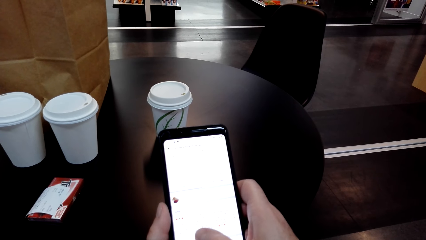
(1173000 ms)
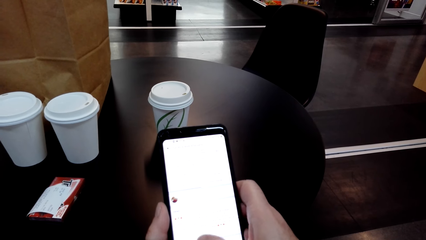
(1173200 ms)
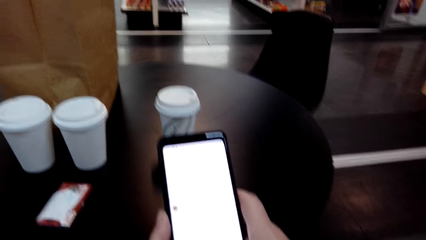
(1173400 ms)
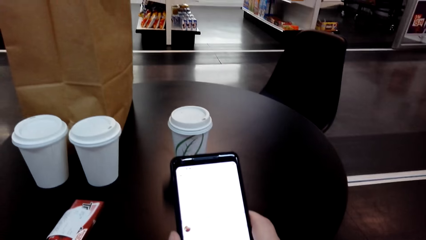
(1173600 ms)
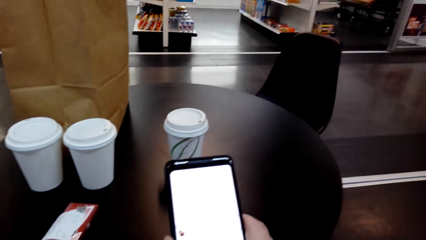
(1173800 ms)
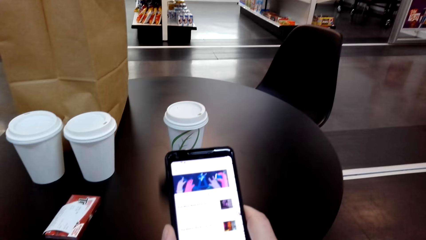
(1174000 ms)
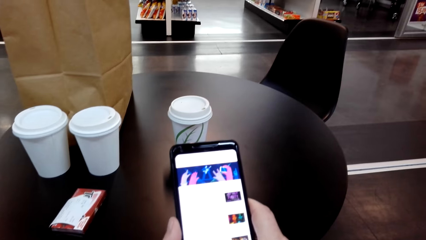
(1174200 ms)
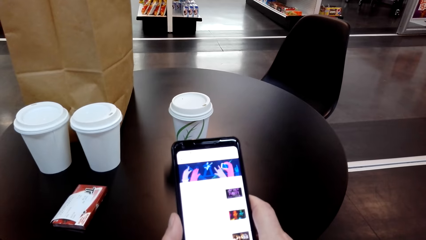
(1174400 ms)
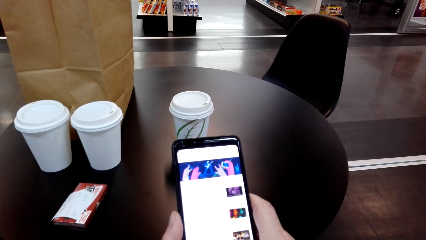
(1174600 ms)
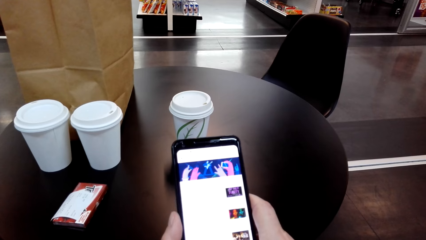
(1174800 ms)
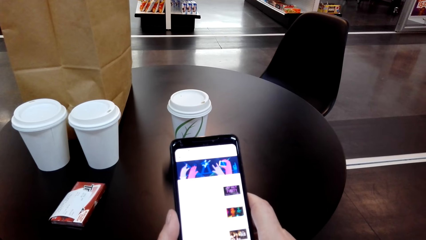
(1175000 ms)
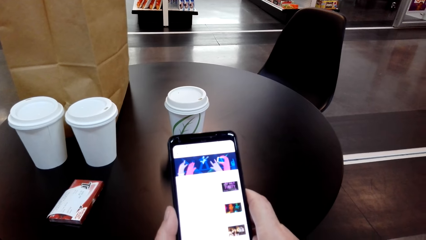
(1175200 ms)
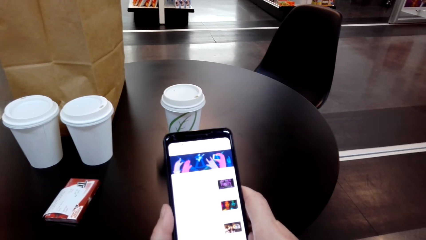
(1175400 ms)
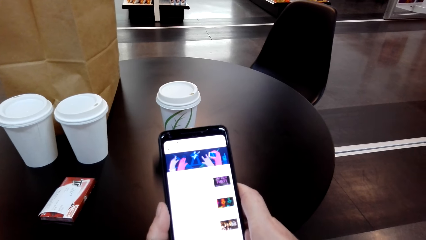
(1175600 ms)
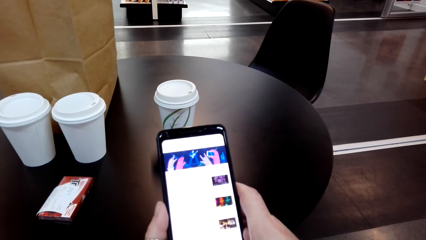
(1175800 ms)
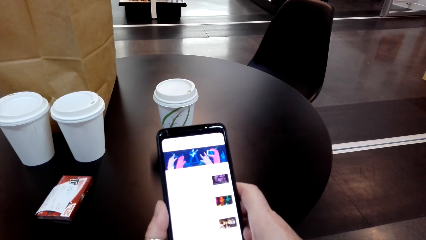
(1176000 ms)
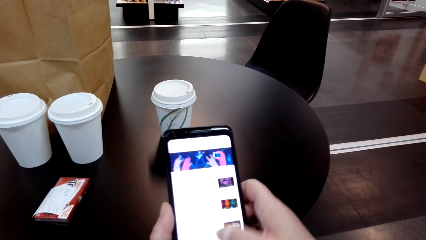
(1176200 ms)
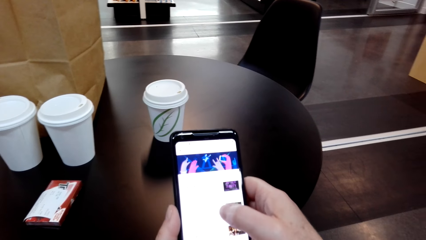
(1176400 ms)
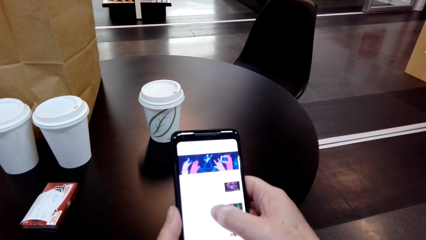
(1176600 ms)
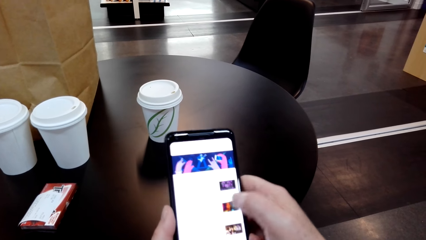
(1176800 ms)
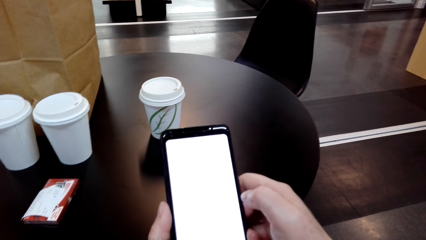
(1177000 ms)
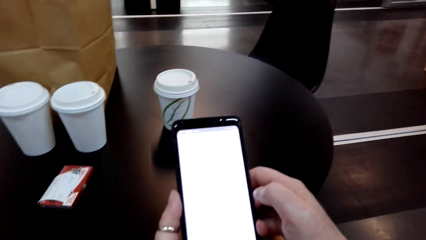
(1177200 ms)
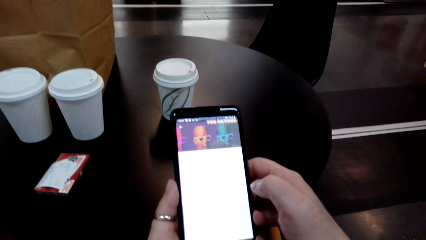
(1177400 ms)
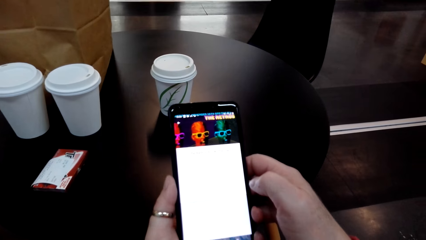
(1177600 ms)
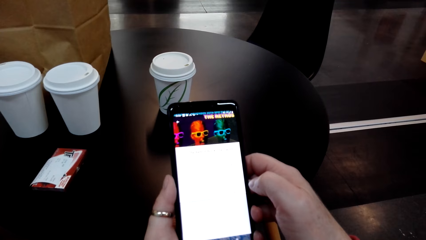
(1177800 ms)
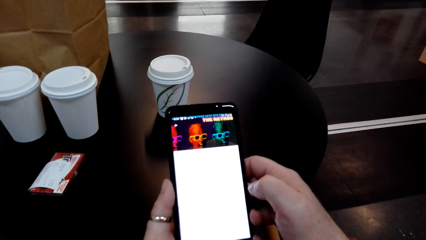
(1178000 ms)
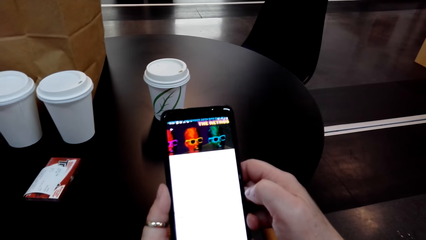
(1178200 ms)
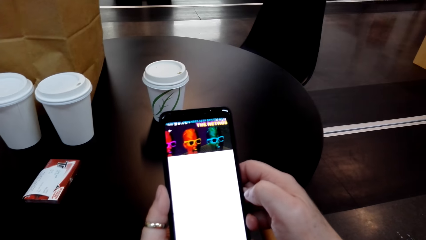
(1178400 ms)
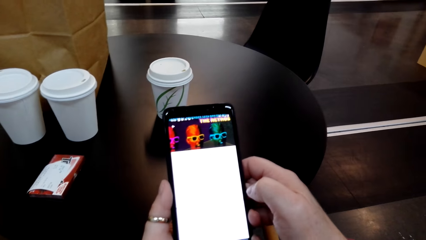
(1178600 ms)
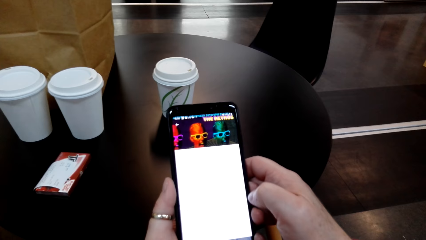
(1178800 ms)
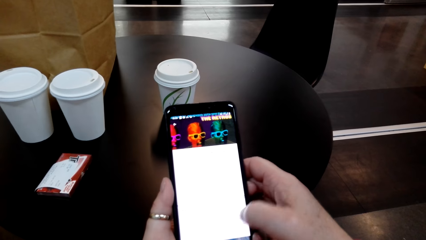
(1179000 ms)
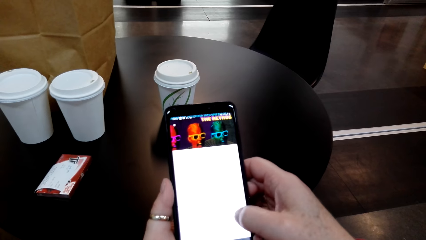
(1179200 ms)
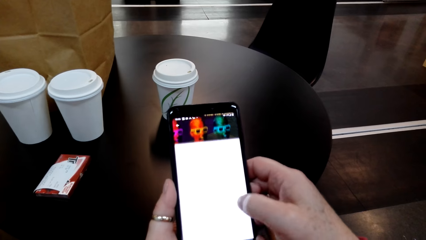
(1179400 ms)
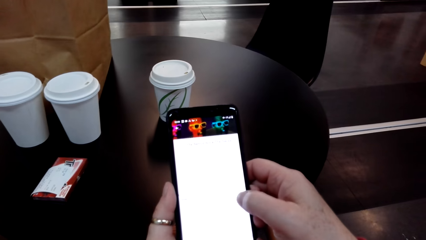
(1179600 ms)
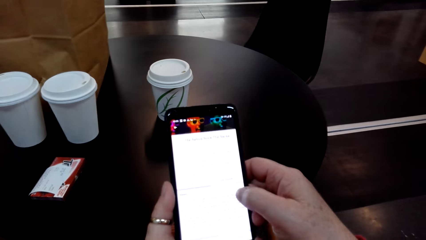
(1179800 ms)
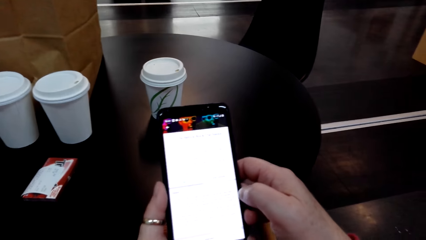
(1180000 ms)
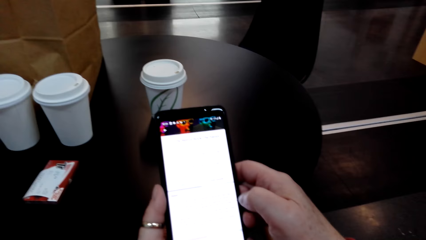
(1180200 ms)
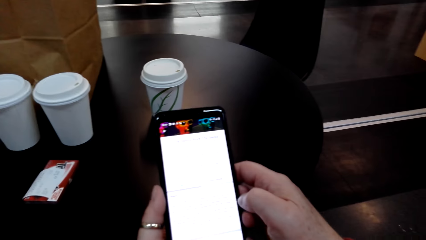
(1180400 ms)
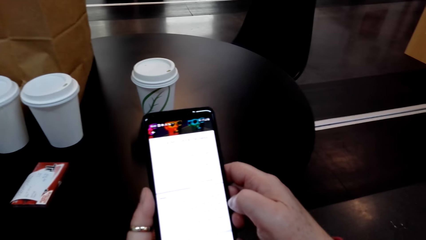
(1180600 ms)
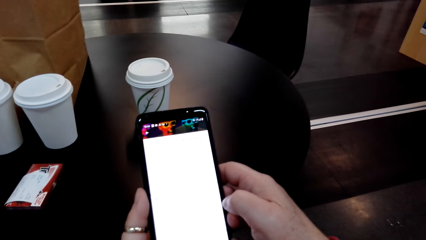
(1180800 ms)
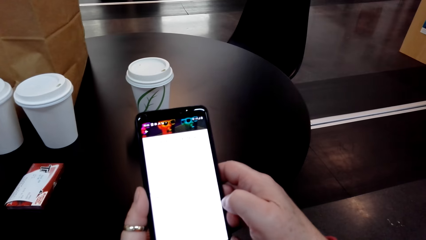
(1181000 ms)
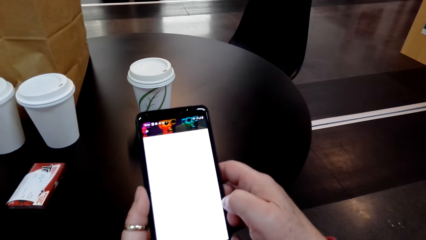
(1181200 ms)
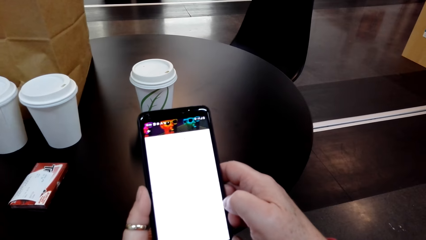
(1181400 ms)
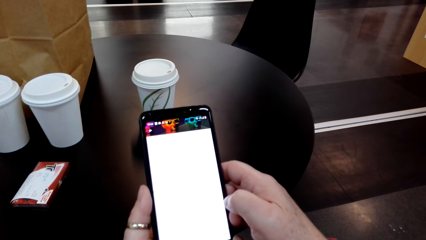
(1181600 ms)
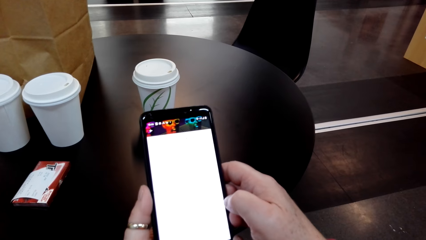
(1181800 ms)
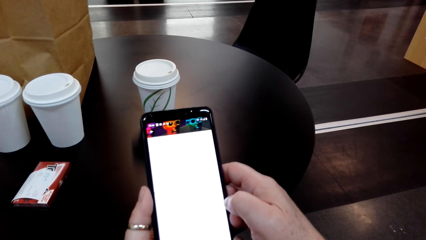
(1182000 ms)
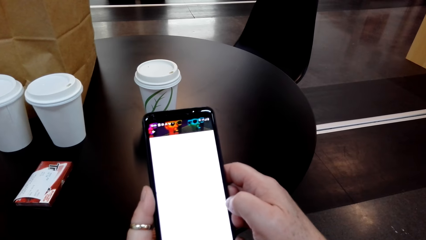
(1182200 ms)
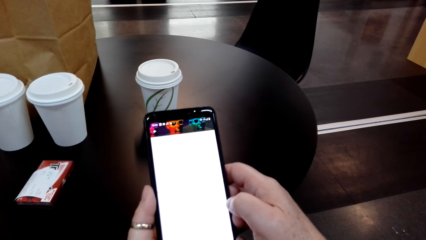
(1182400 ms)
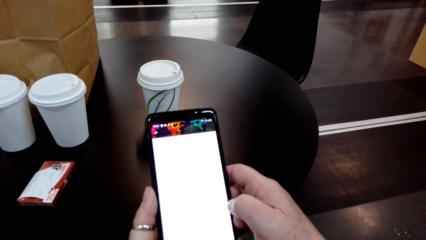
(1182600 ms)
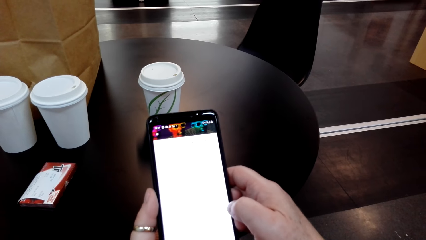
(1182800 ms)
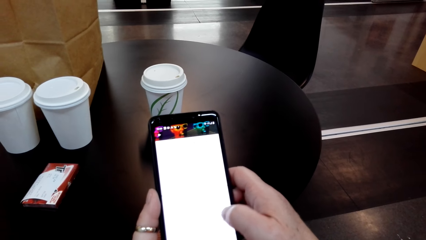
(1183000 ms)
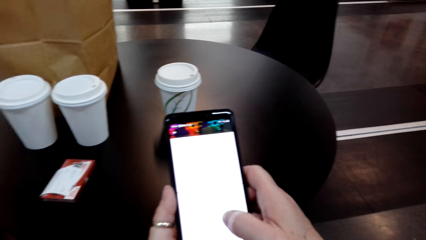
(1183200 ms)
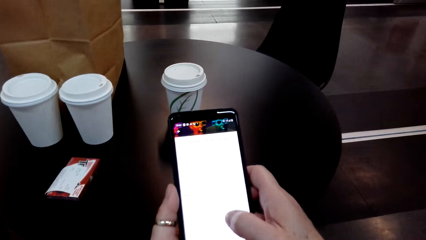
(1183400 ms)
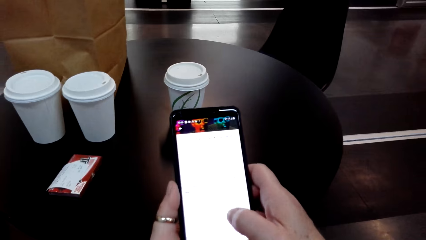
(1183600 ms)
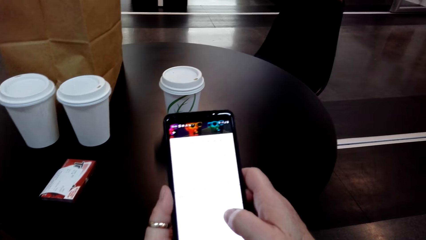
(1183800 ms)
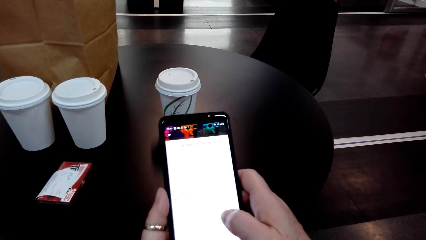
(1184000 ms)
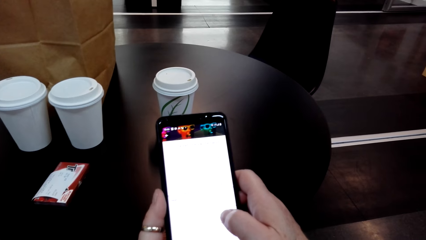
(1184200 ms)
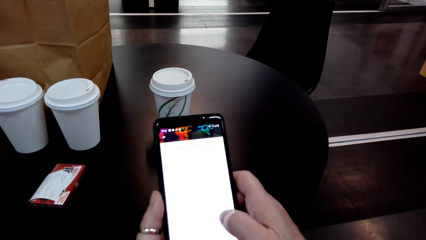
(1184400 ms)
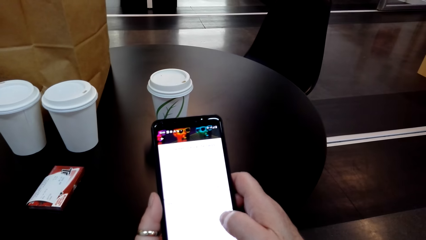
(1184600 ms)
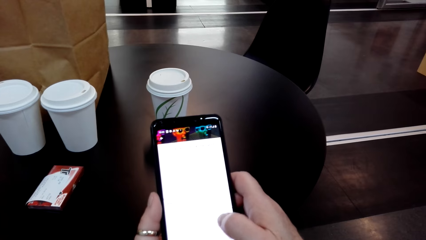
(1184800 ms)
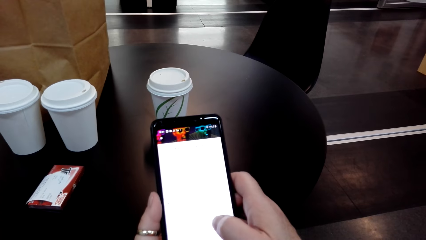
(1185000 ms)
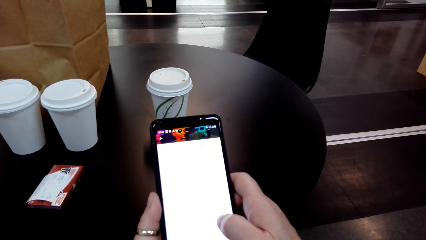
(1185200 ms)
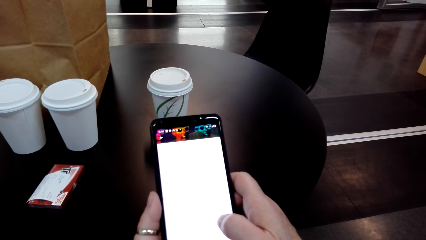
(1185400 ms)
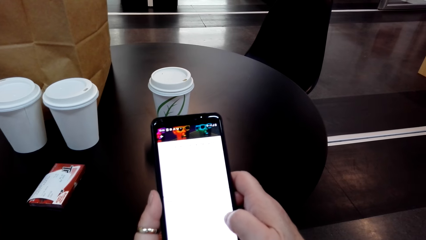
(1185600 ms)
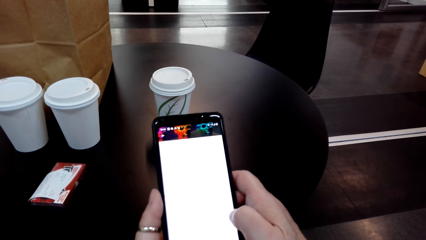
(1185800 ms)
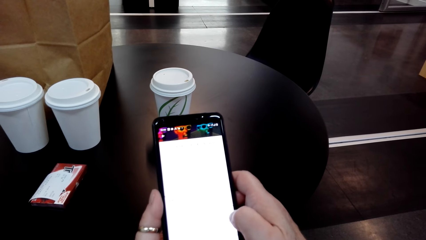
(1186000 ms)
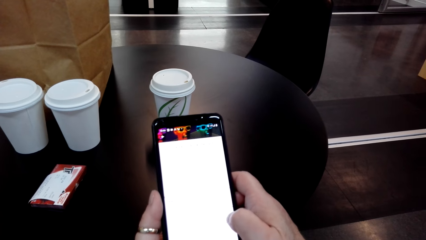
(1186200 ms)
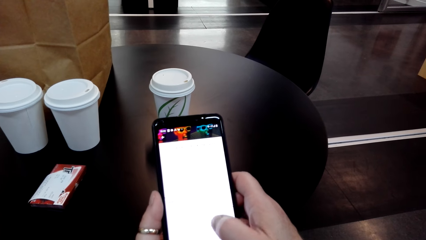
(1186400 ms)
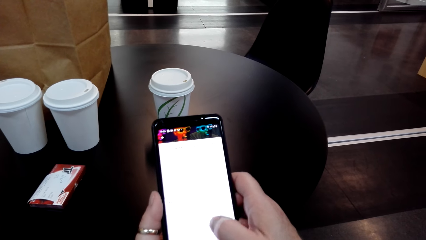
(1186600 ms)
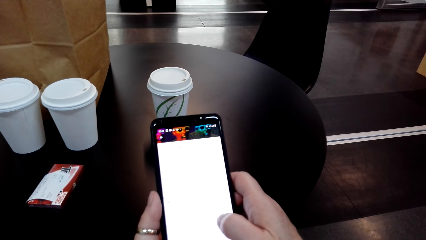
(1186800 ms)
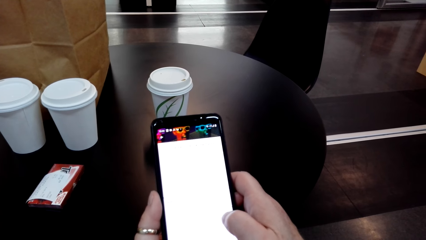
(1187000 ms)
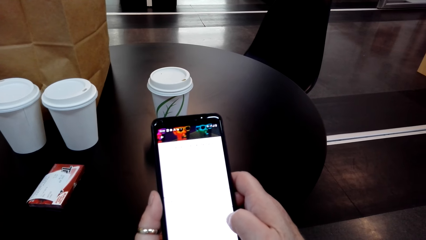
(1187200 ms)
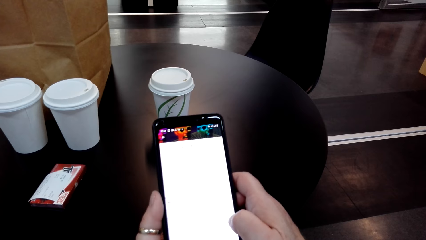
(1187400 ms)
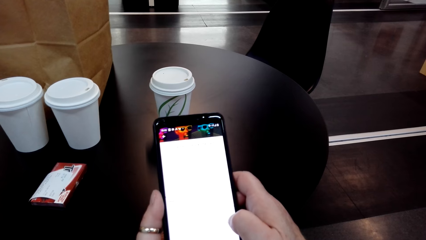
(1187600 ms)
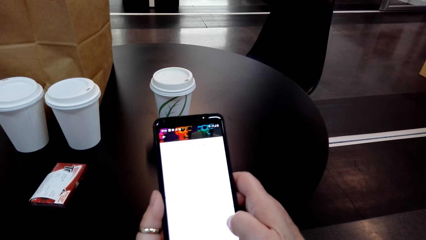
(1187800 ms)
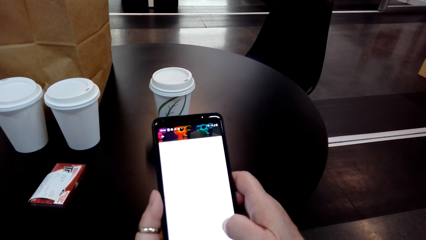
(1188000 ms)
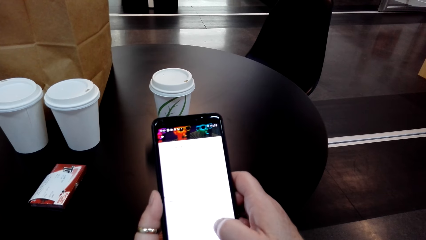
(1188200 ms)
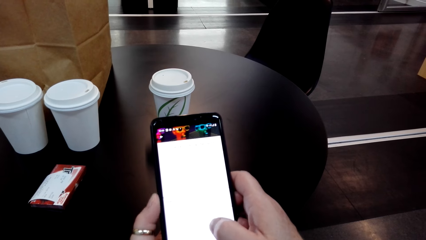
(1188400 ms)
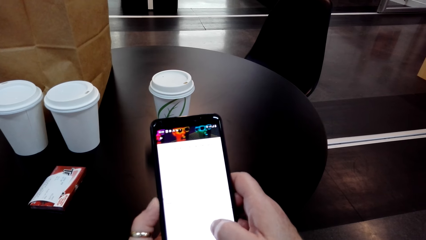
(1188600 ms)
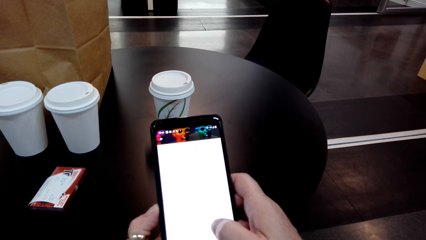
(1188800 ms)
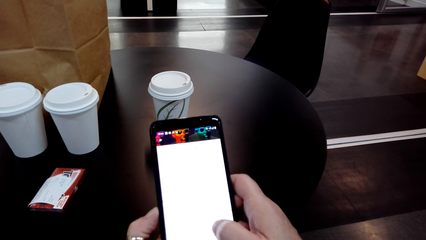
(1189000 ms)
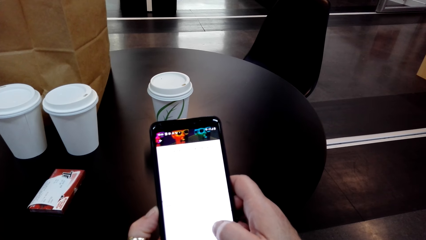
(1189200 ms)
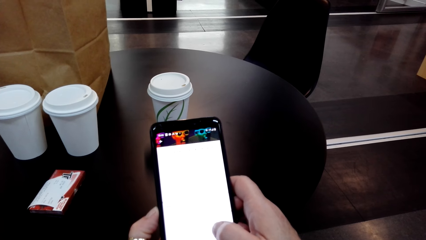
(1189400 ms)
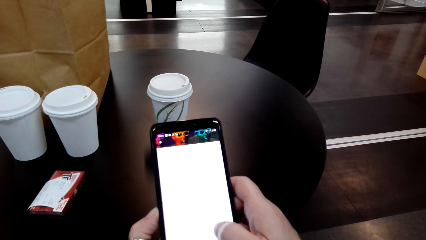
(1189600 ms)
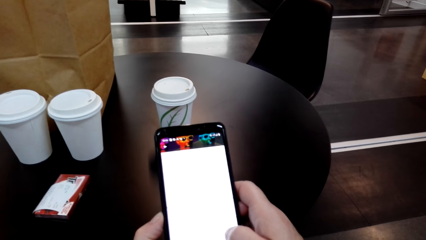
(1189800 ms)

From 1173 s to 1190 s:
The camera wearer touches her phone's screen. They look at the phone. They touch the phone's screen. They scroll through the phone. They look at the phone.
